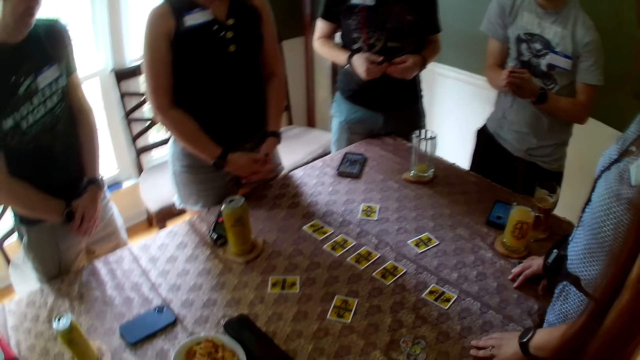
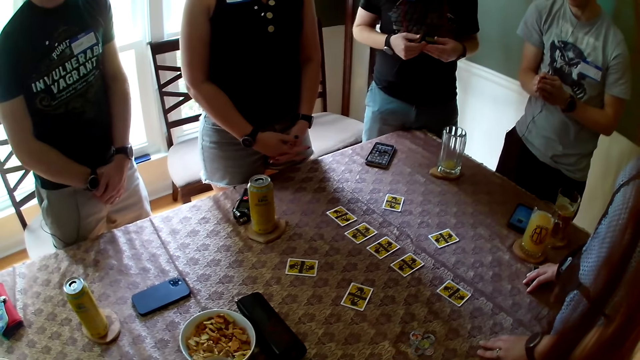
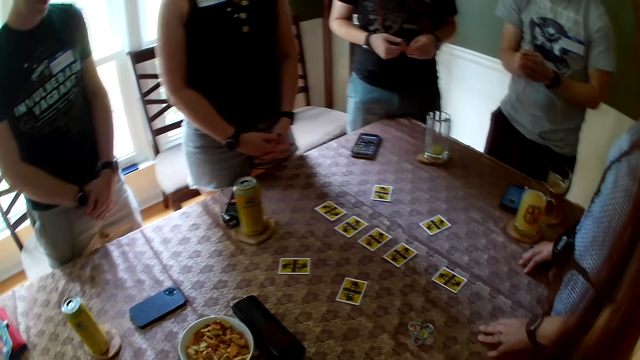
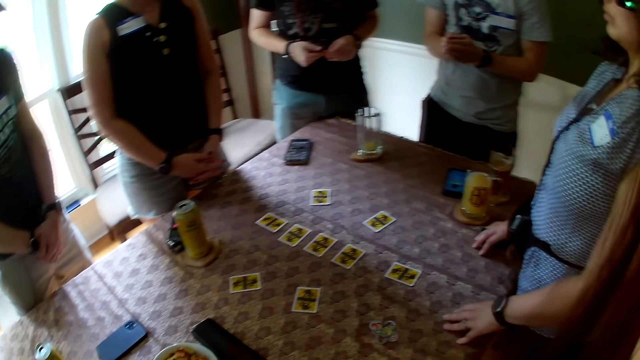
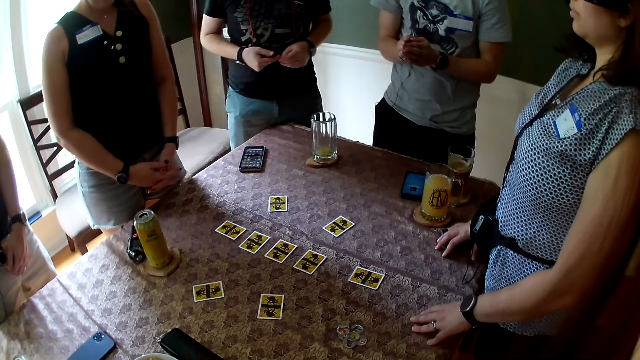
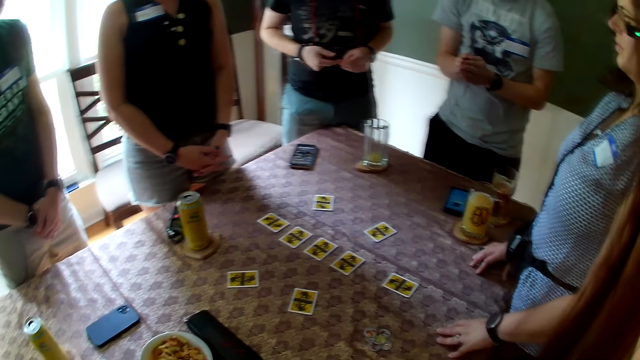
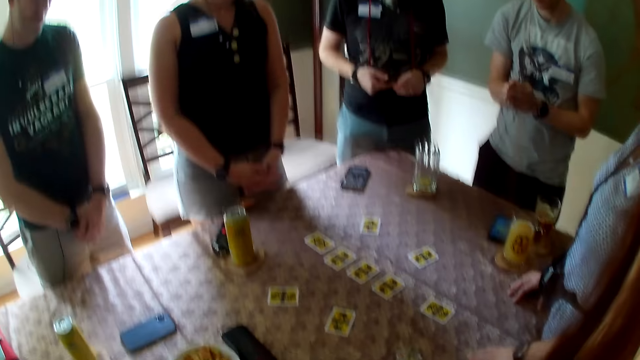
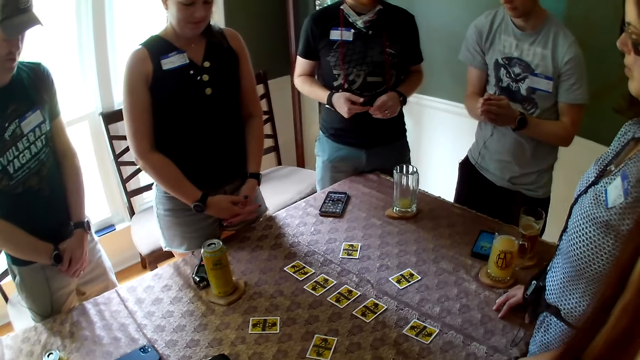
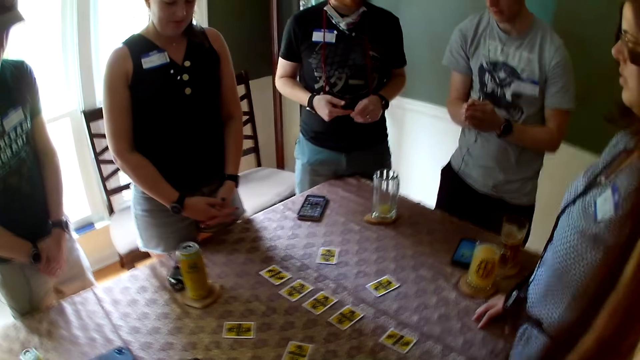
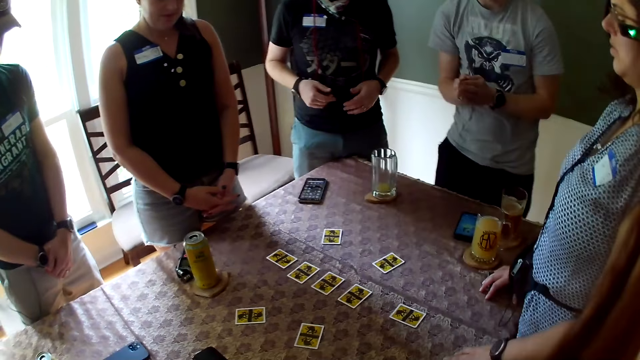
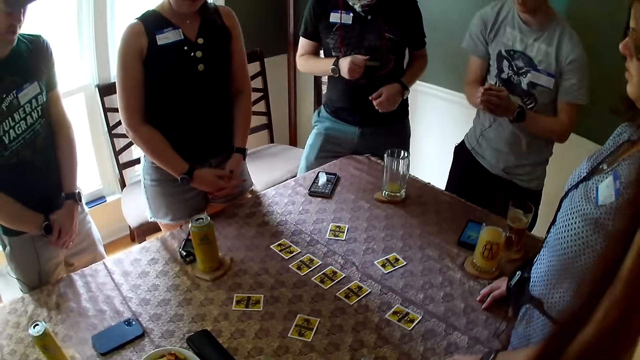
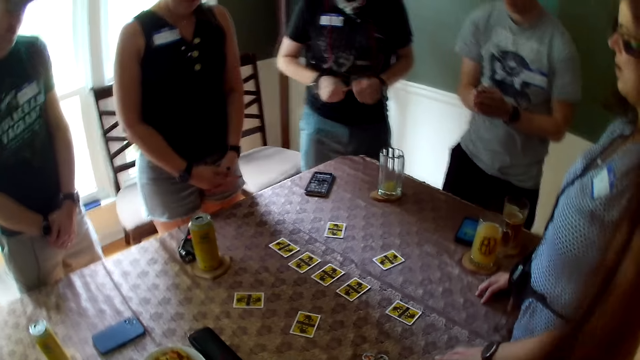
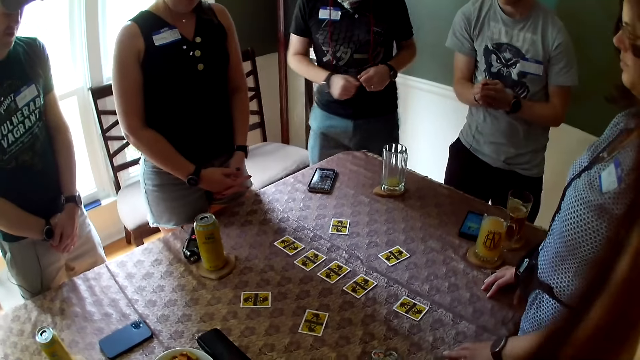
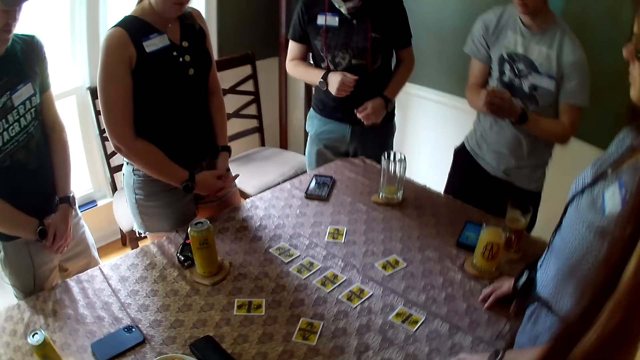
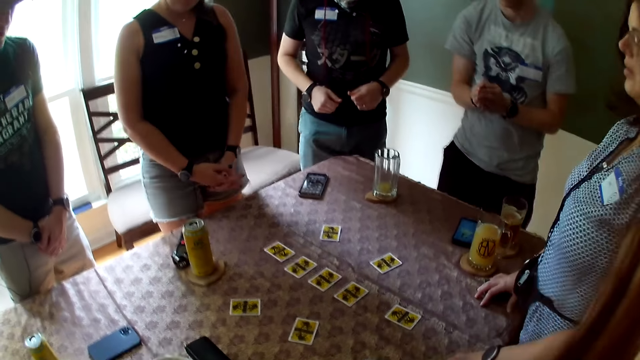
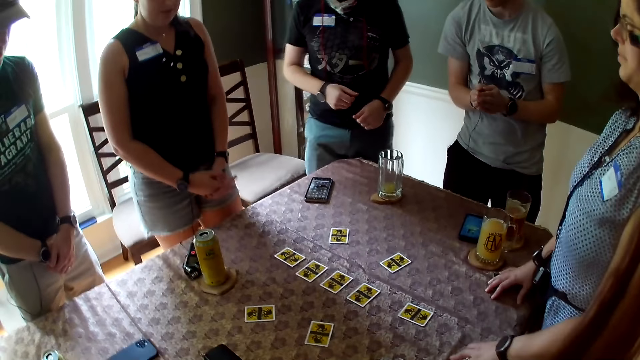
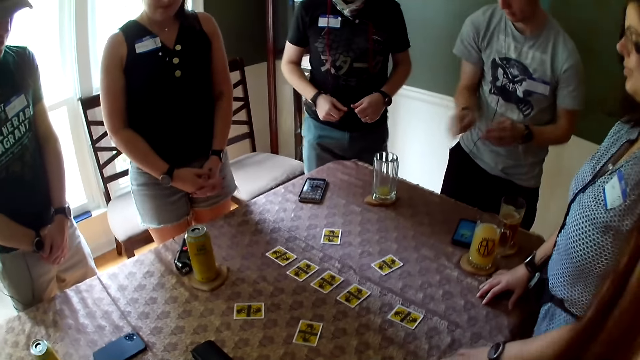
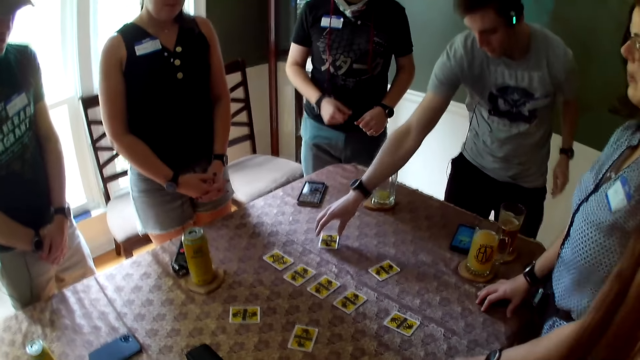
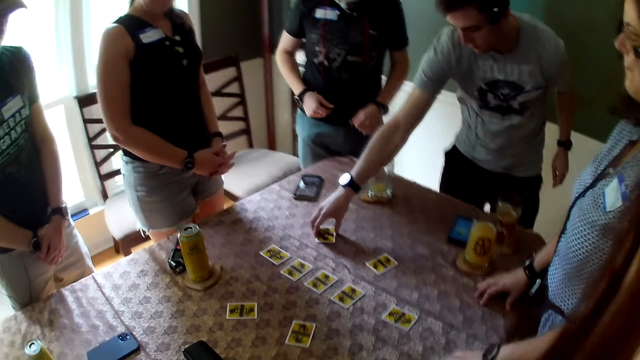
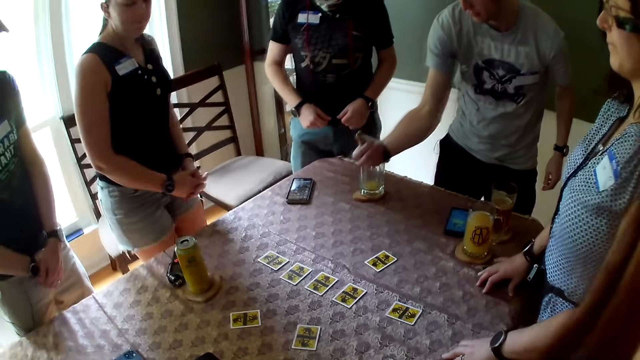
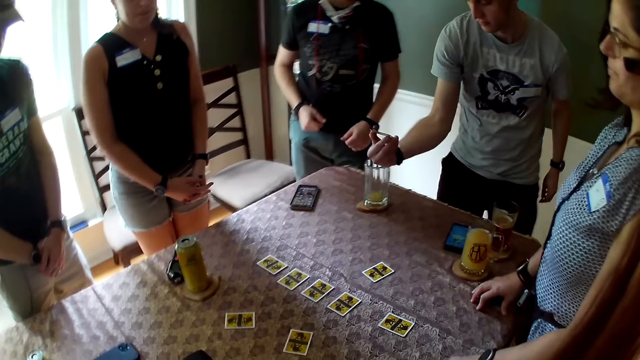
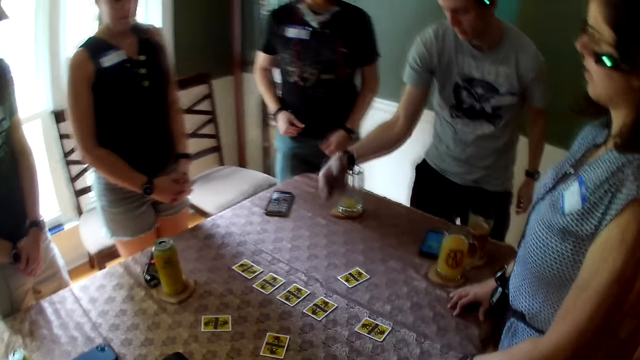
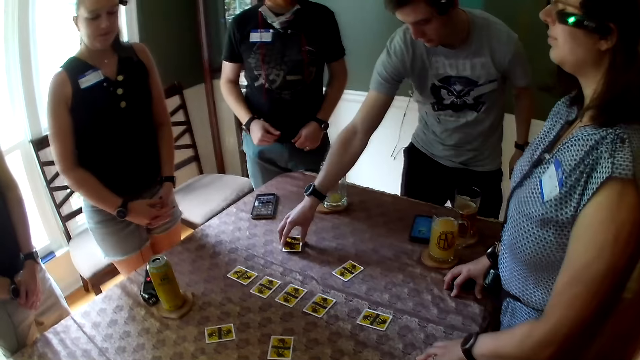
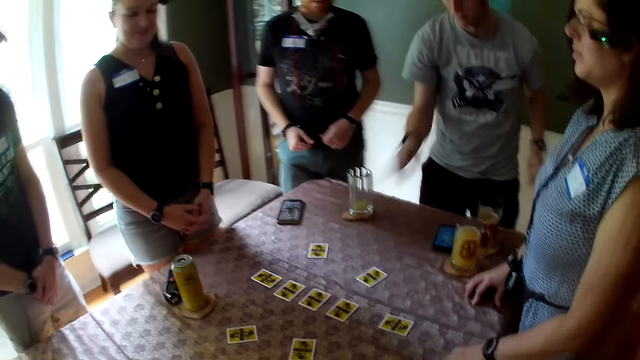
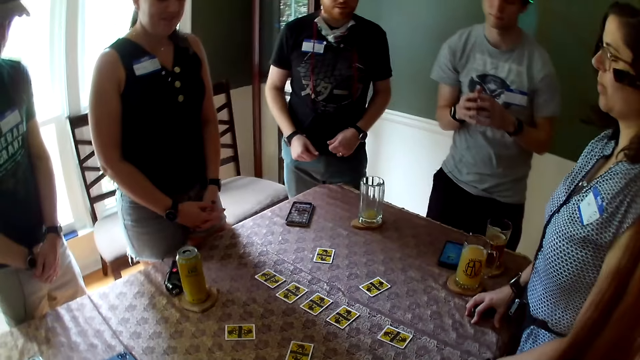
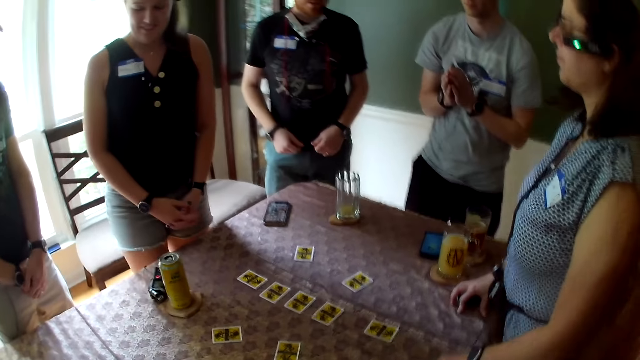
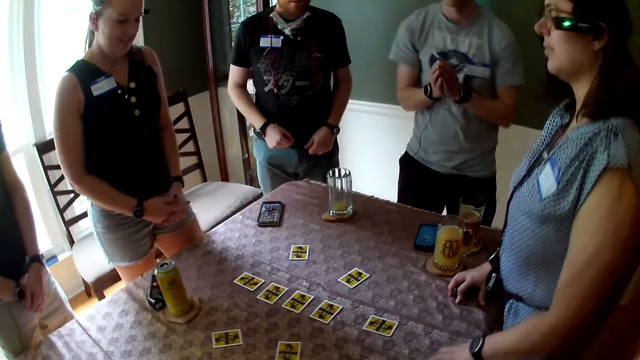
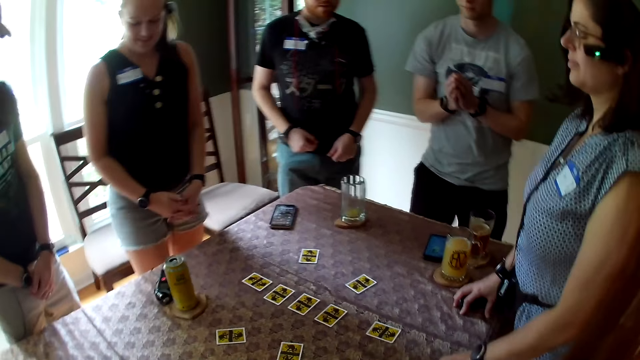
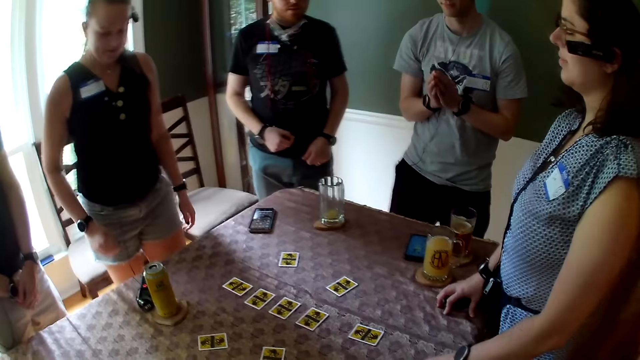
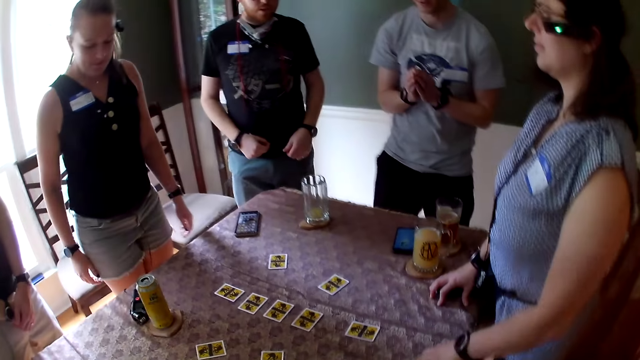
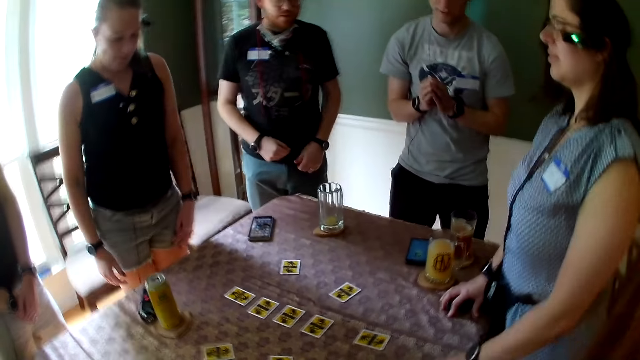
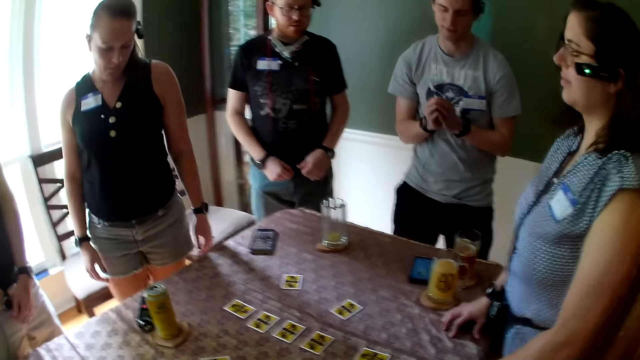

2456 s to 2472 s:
The camera wearer looks at the table. A woman converses with the colleagues. The woman dances with the colleagues. The man picks a card from the table with his right hand. The man looks at the card. The man drops the card on the table with his right hand.

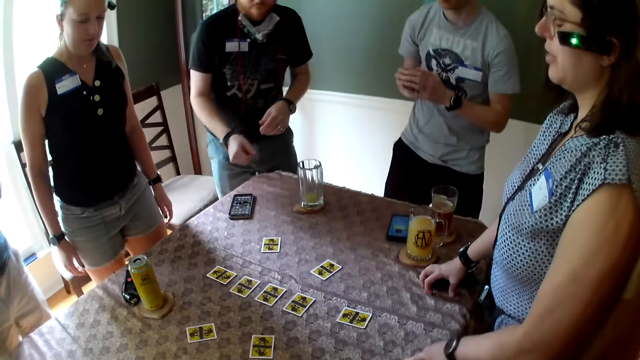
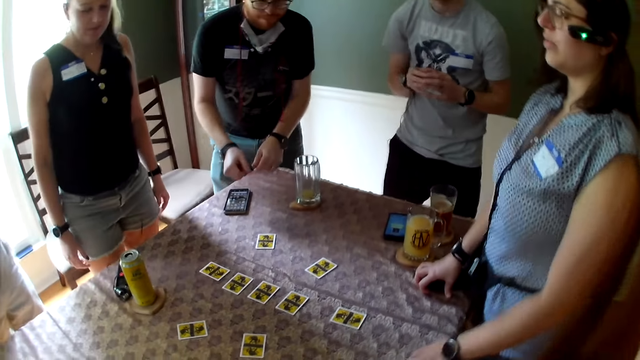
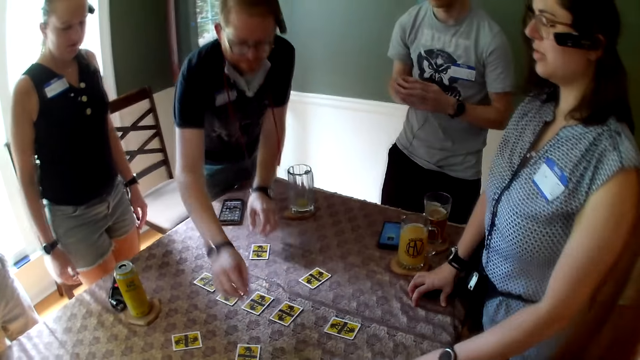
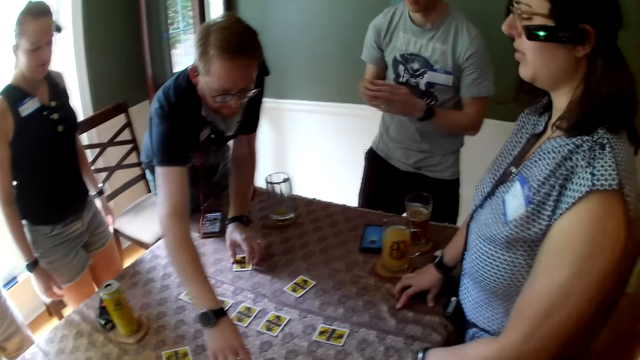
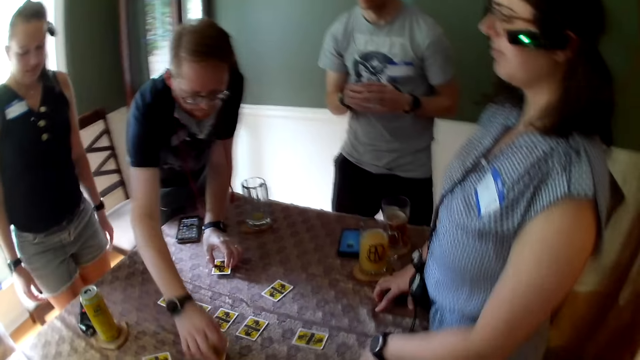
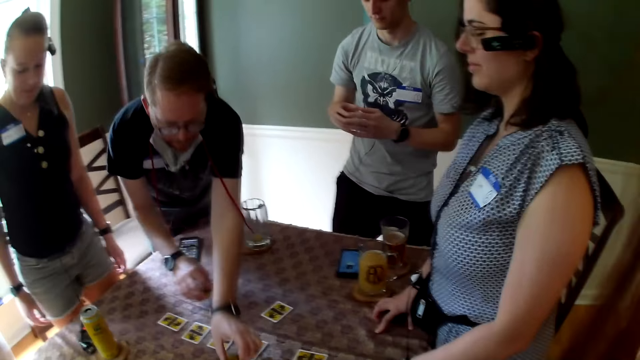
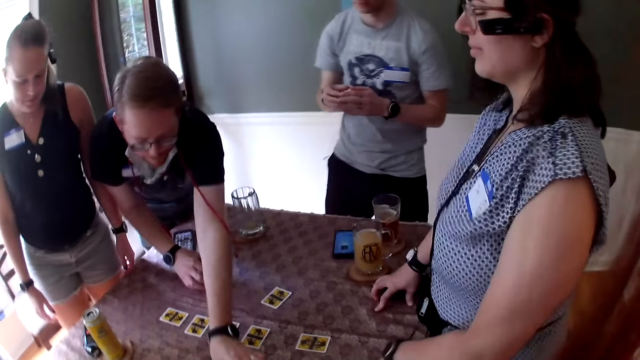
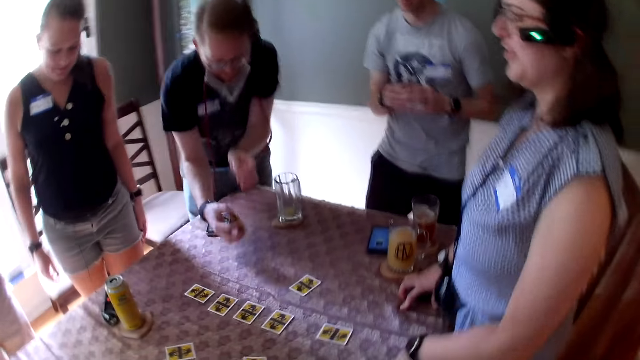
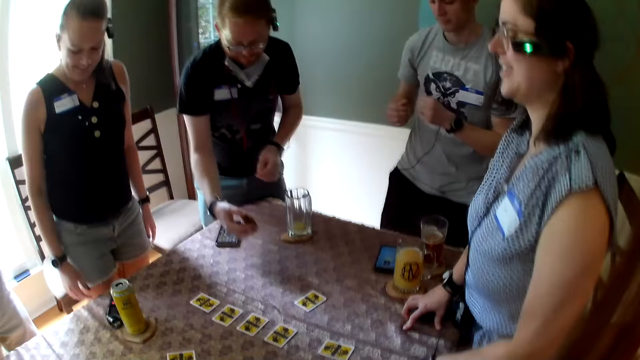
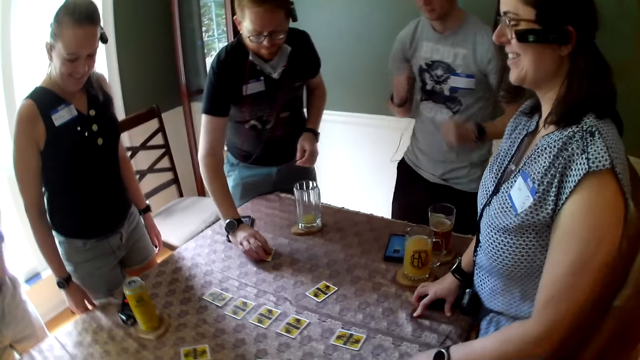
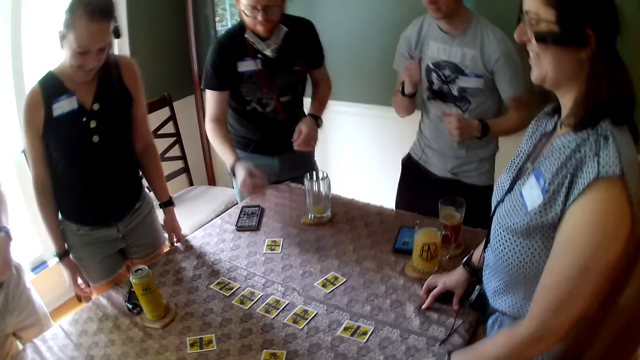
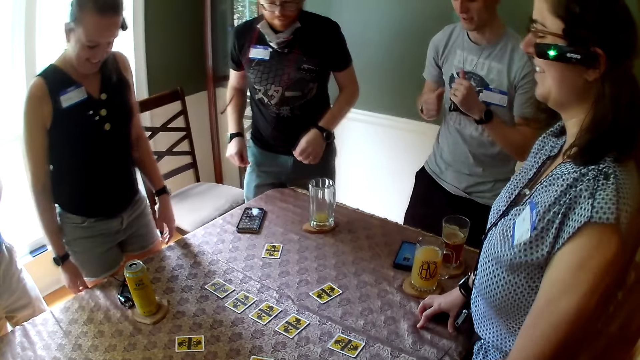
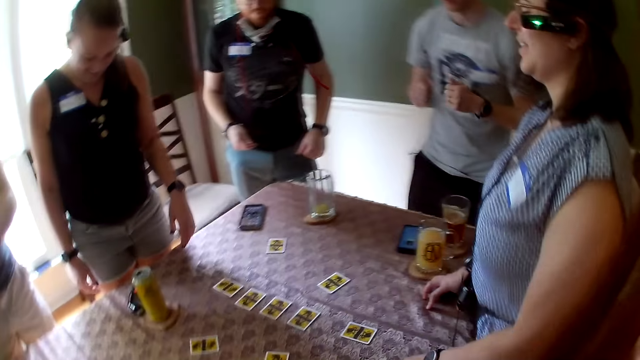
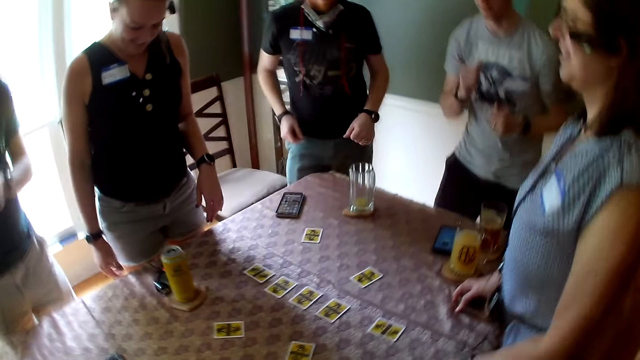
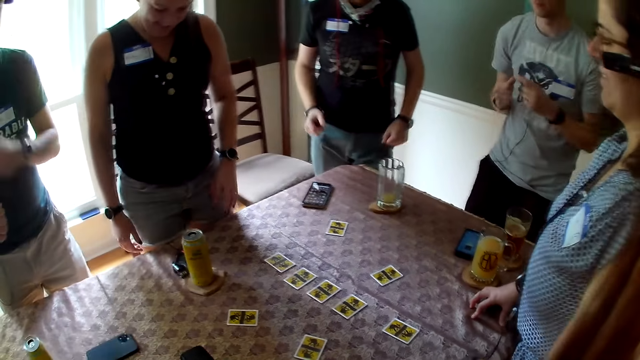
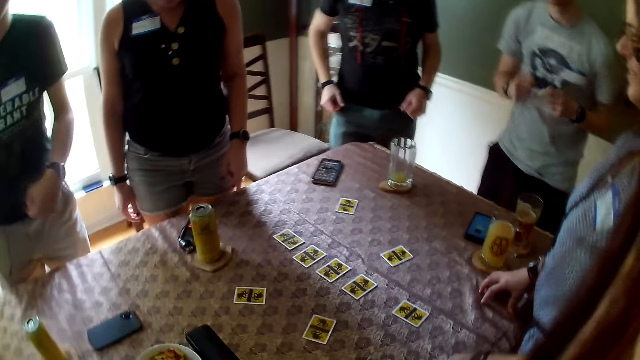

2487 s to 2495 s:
A man picks a card from the table with his left hand. The man picks a card from the table with his right hand. The man exchanges cards on the table. The man drops the card in his left hand on the table. The man drops the card in his right hand on the table. The man dances with the colleagues.
